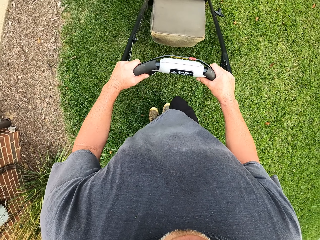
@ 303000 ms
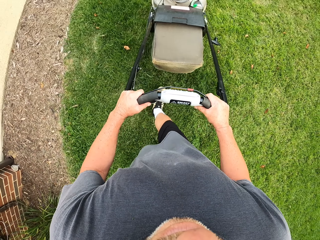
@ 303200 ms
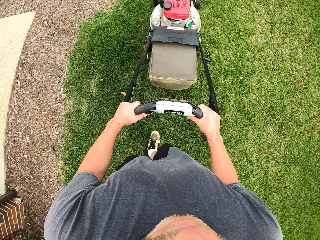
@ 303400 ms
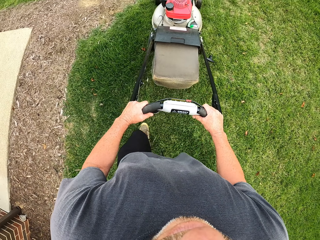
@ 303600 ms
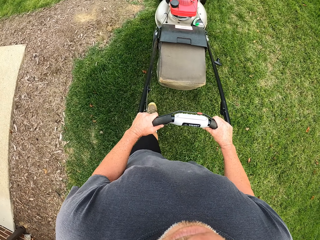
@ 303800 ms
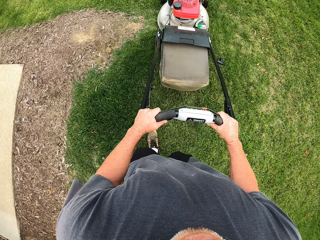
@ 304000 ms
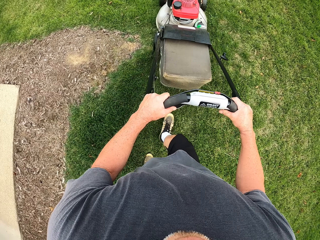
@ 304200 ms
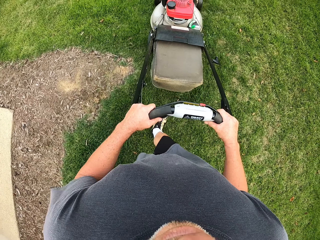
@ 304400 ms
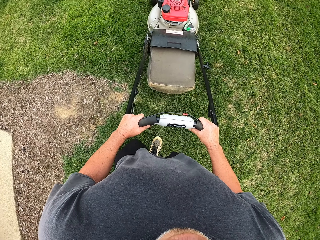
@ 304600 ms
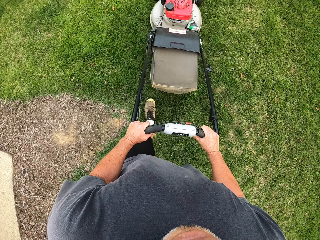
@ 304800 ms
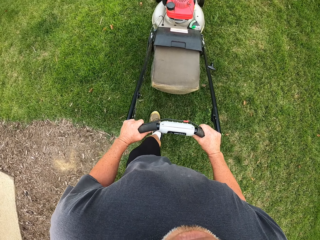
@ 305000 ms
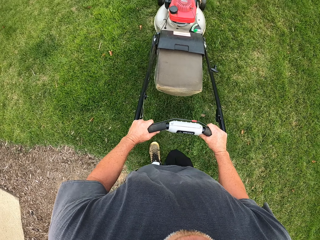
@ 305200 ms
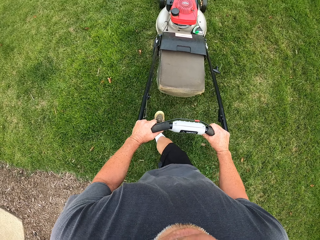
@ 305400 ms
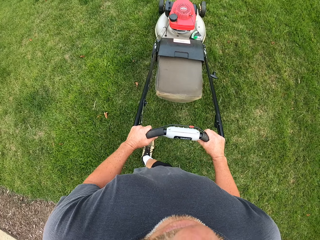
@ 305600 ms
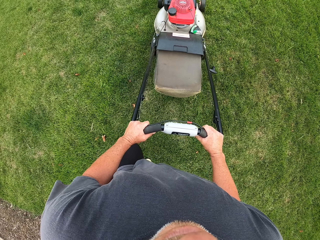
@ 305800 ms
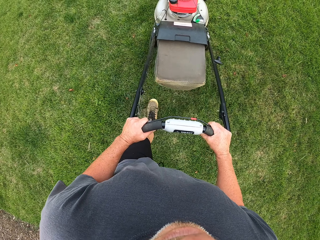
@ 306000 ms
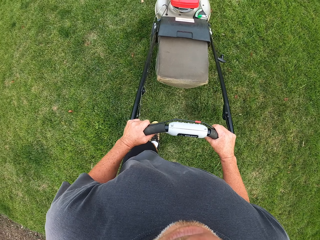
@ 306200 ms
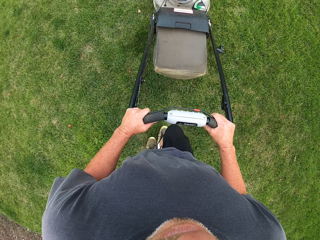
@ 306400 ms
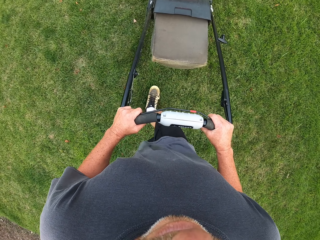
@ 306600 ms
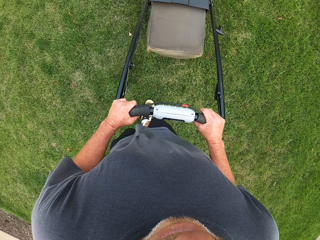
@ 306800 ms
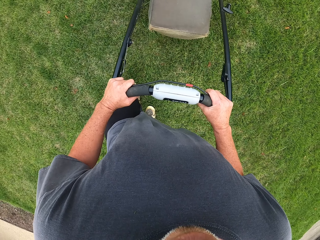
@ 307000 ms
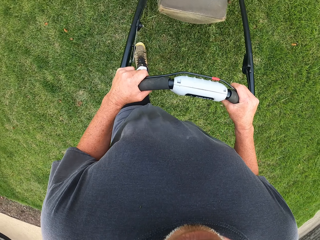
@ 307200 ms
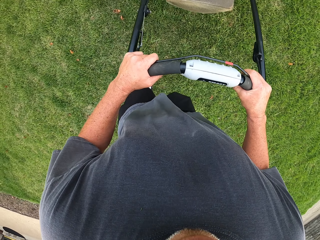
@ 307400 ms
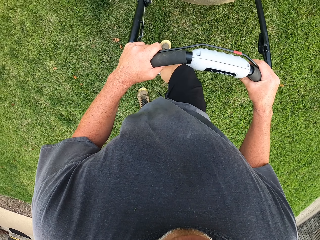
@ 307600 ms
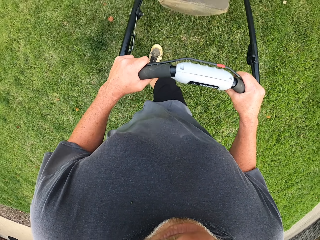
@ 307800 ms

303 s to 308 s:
The camera wearer adjusts a lawn mower on the grass. They cut grass with the lawn mower.

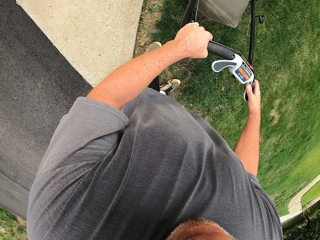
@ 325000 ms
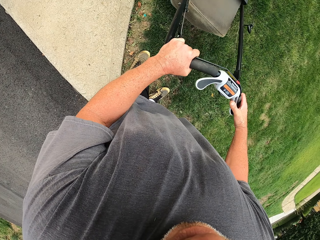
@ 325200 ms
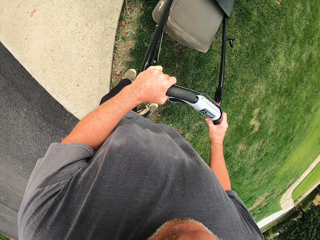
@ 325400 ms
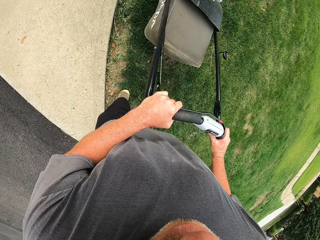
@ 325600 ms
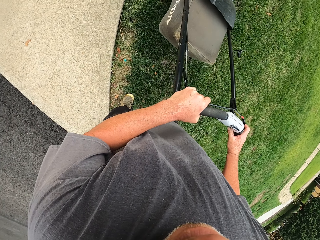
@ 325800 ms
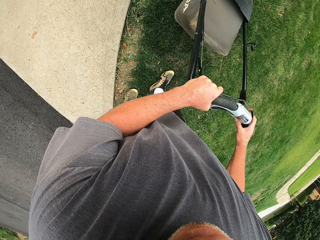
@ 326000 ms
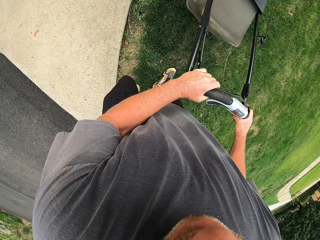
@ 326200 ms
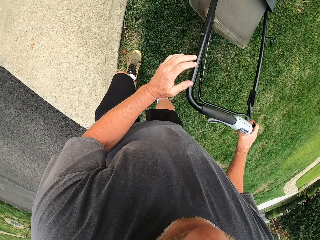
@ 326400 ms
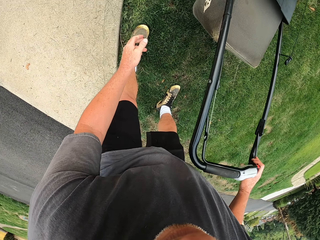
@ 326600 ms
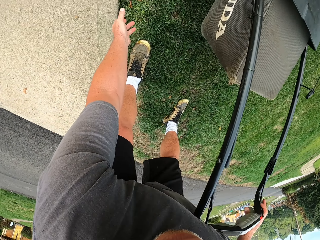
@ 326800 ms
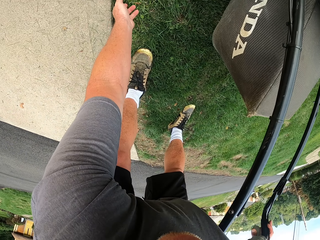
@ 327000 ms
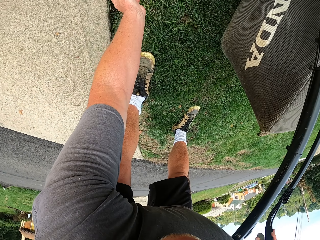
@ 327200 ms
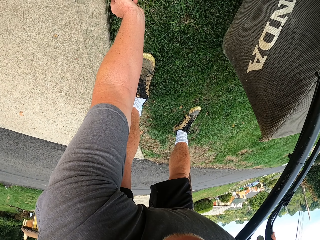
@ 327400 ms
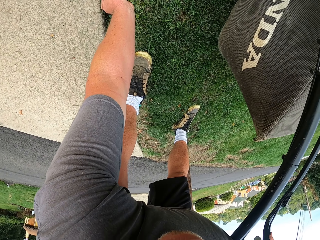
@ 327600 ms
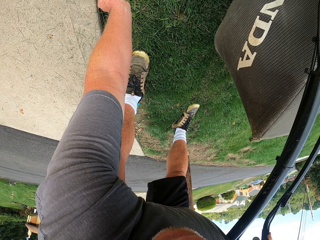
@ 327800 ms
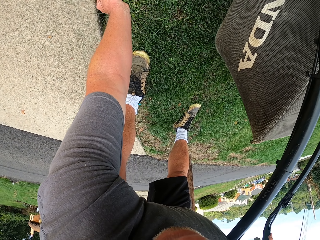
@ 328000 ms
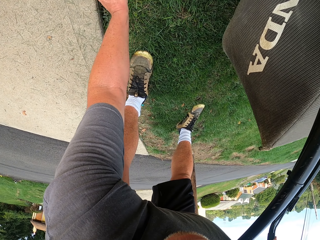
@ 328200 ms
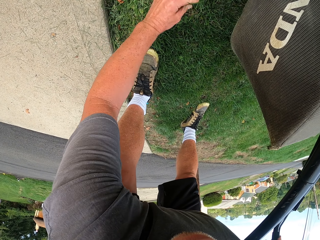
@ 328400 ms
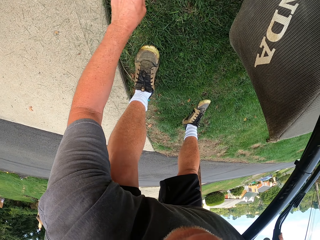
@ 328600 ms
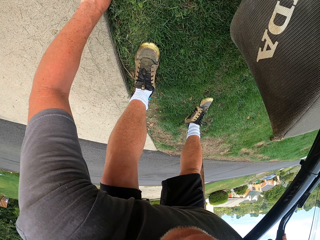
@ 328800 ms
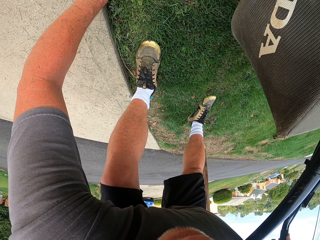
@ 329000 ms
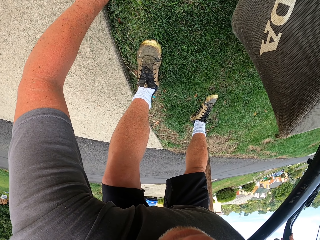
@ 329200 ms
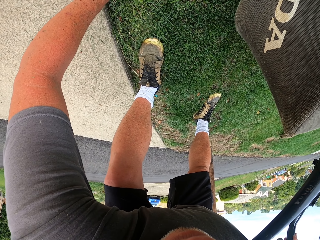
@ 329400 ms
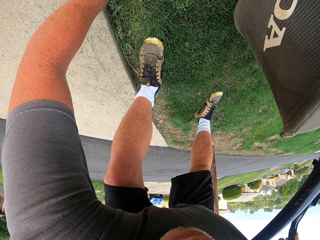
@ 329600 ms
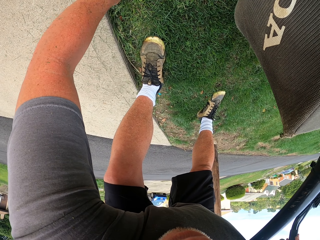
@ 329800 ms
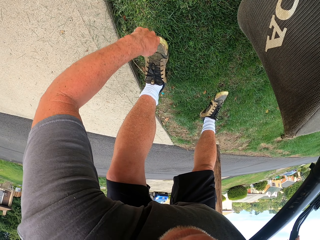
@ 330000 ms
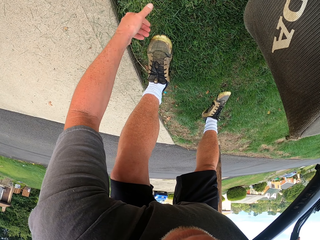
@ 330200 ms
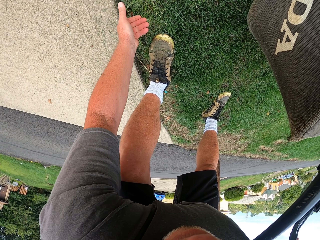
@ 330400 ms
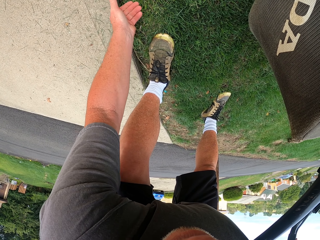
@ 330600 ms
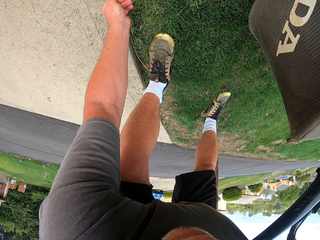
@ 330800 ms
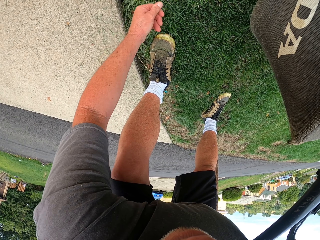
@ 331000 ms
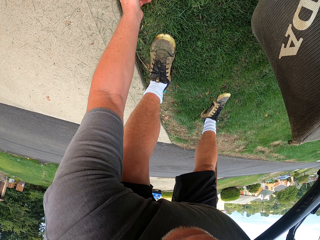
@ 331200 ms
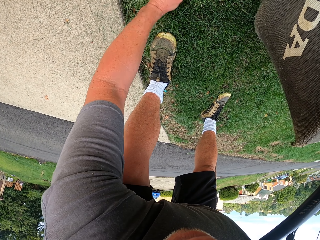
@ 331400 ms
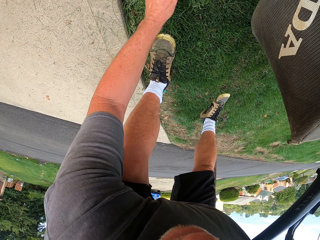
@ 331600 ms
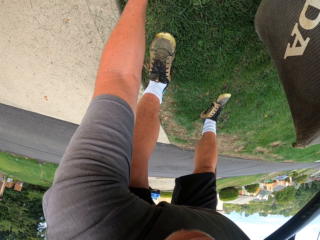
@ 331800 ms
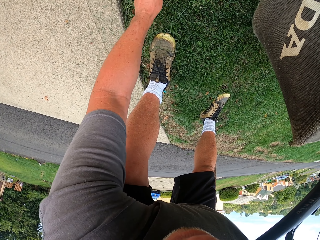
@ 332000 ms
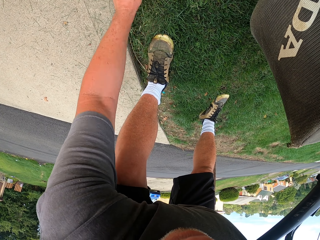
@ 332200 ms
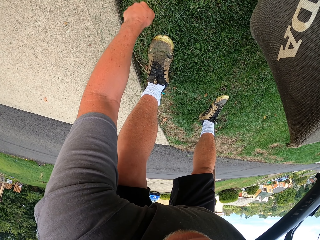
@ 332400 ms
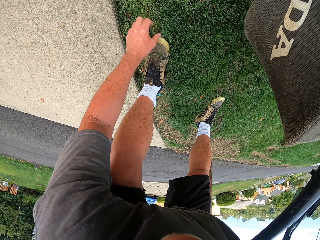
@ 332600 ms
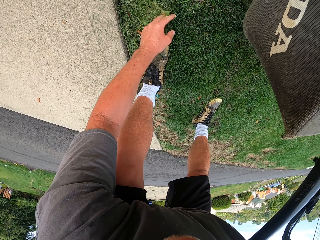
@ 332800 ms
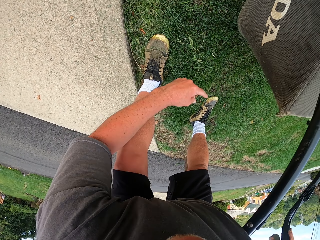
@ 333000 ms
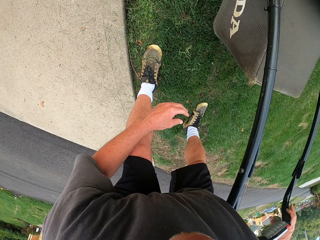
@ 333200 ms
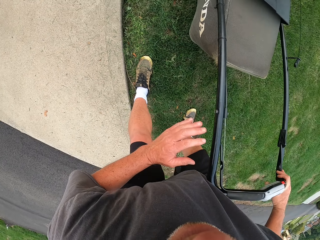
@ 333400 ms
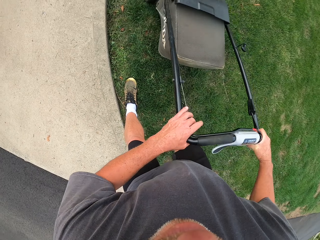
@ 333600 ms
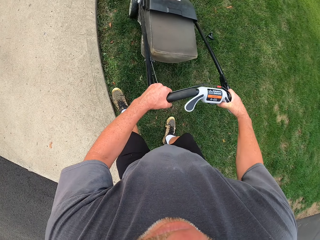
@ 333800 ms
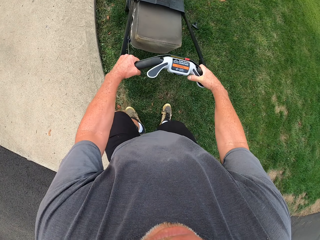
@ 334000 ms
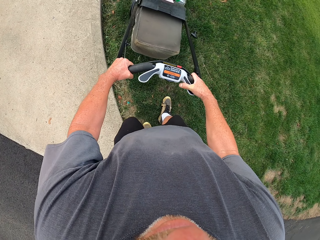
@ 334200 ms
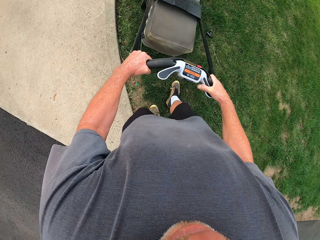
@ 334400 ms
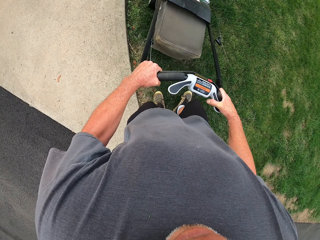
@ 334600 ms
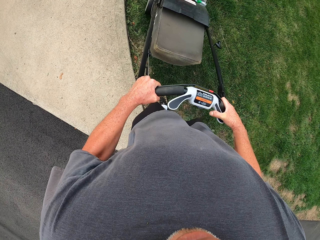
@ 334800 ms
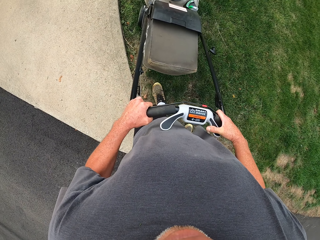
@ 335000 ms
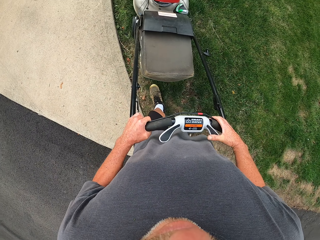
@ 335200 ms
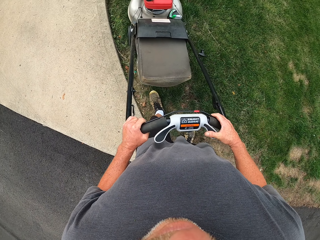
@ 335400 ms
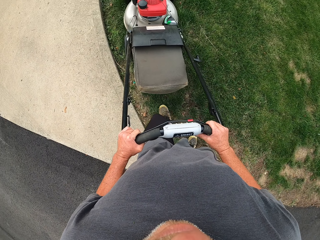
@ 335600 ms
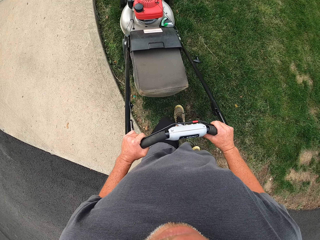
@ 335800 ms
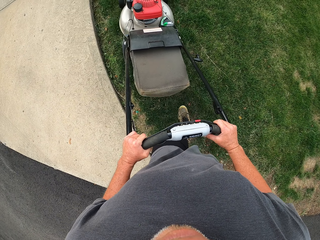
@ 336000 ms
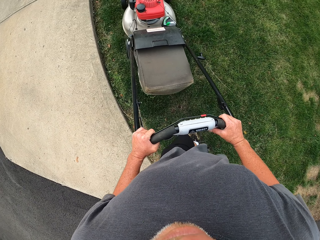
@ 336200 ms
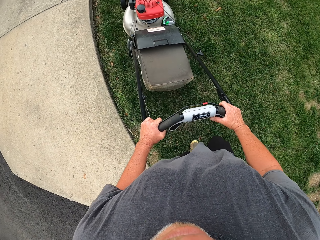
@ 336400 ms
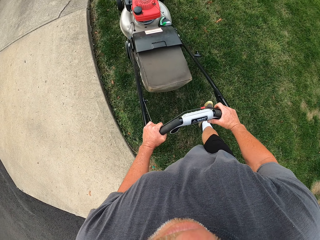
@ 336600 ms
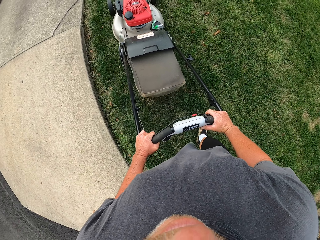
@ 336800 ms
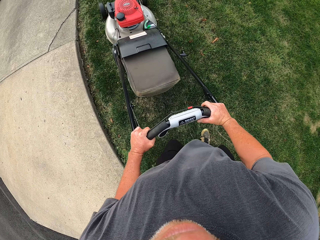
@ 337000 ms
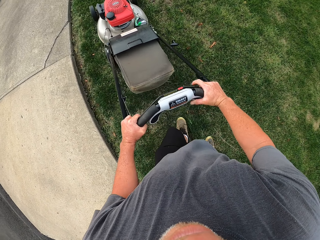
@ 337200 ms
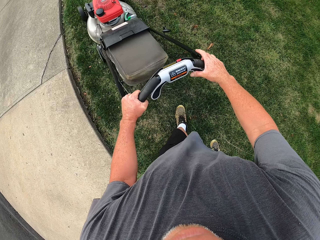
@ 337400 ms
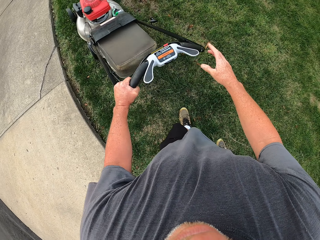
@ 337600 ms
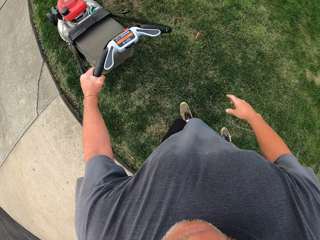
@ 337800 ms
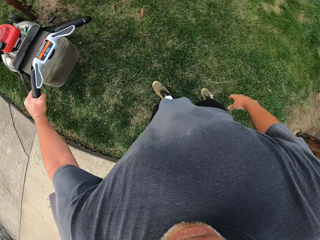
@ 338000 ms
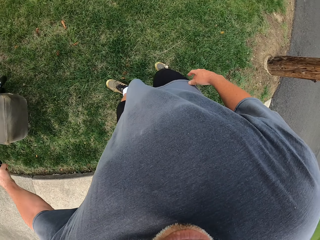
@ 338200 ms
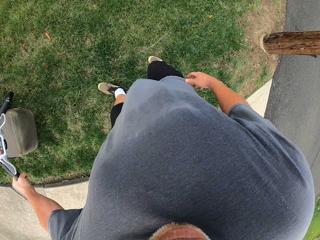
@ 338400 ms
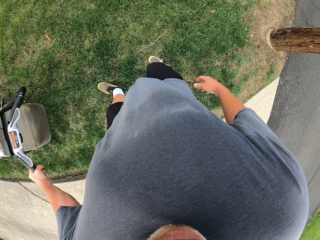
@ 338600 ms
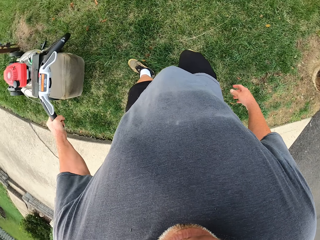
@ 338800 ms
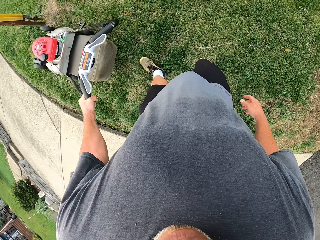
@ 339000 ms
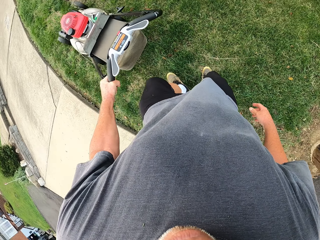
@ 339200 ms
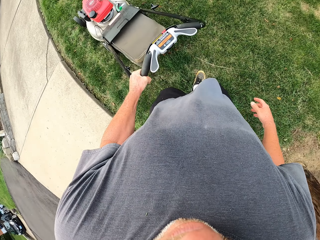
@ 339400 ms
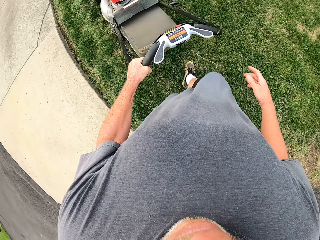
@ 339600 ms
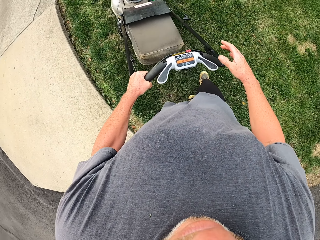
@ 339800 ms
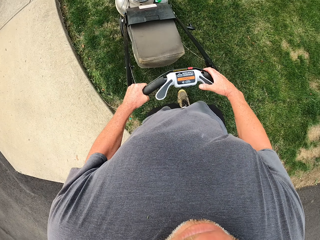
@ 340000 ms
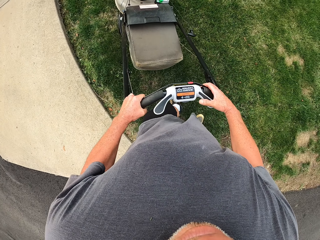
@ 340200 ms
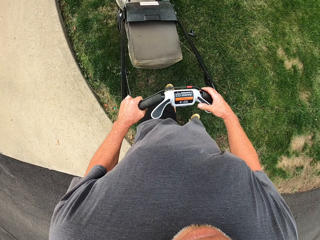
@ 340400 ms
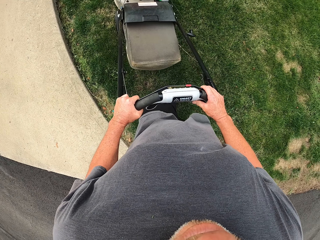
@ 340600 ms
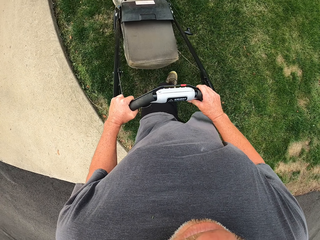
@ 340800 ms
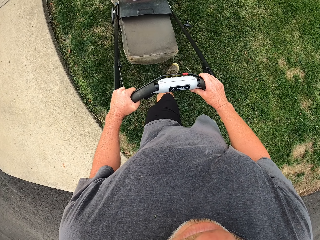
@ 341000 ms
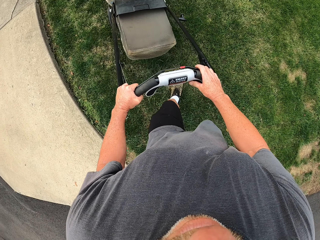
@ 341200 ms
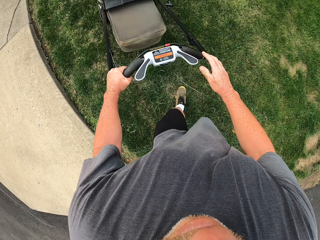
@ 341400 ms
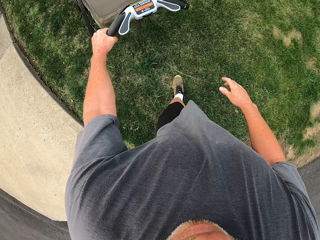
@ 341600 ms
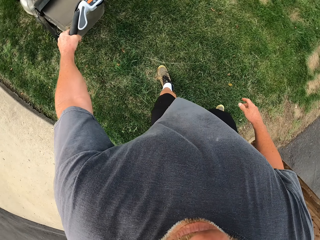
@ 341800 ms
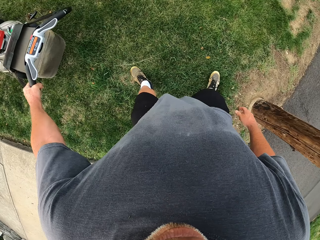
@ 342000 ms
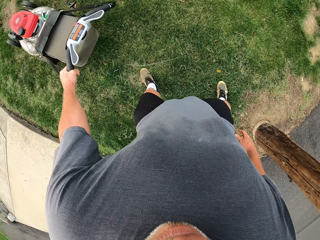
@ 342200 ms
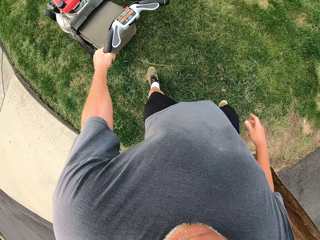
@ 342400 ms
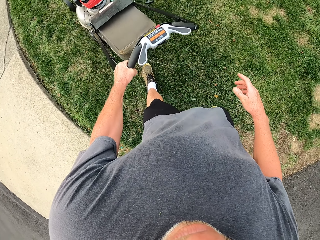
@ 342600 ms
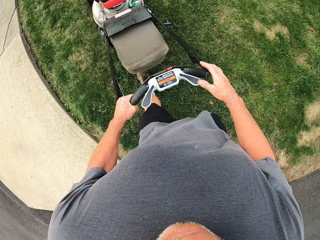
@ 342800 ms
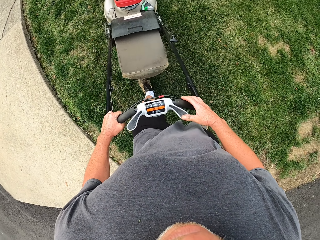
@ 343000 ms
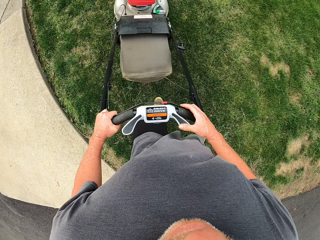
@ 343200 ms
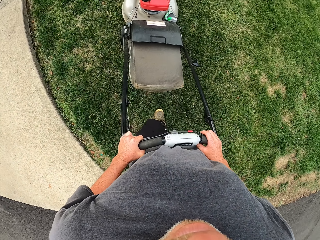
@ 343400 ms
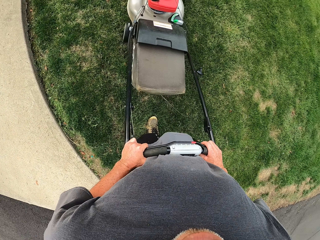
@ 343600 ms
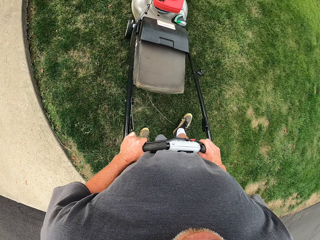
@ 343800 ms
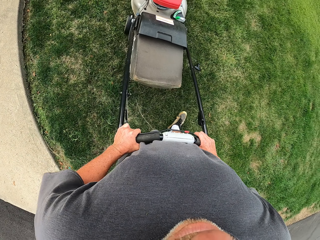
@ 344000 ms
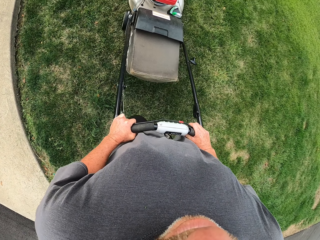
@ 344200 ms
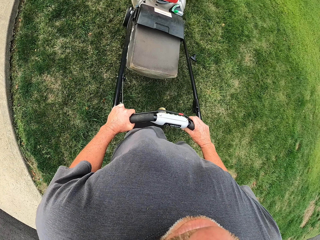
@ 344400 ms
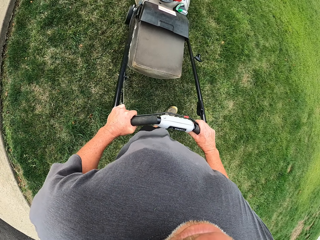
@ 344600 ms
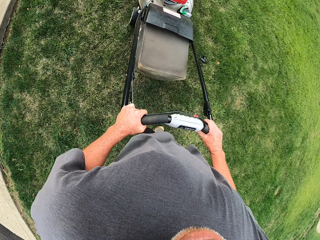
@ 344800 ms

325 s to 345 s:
The camera wearer holds a lawn mower with both hands. They adjust the lawn mower on the grass. They move dirt on the ground. They remove grass with the left hand. They adjust the lawn mower on the grass. They cut grass with the lawn mower. They look around a side walk. They adjust the lawn mower on the grass. They cut grass with the lawn mower.
